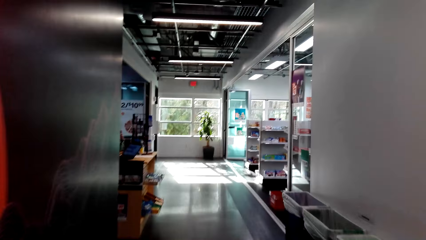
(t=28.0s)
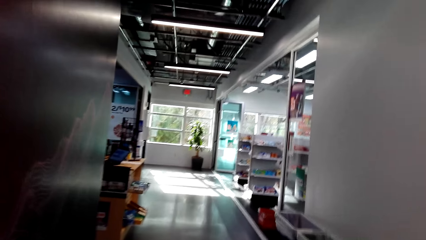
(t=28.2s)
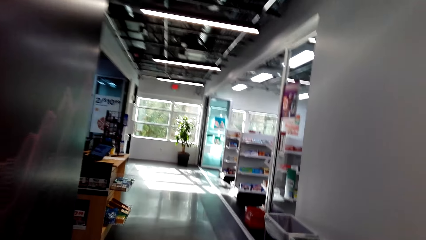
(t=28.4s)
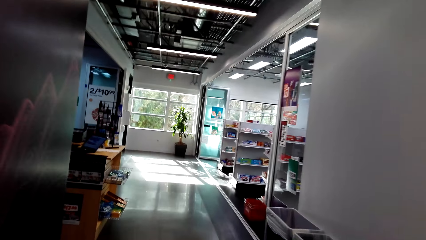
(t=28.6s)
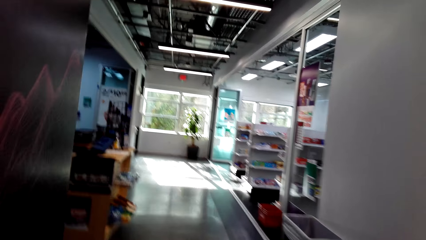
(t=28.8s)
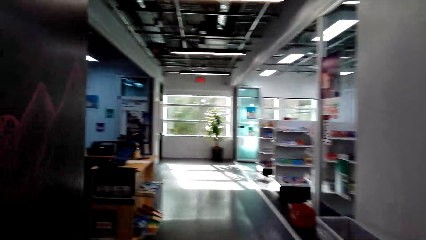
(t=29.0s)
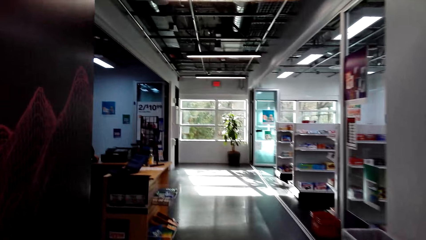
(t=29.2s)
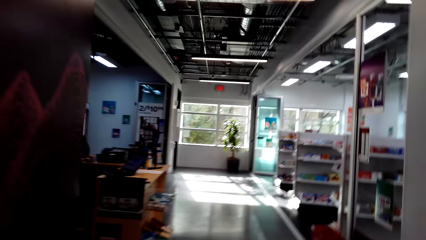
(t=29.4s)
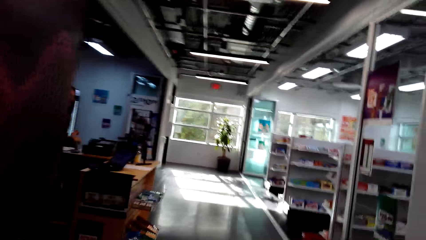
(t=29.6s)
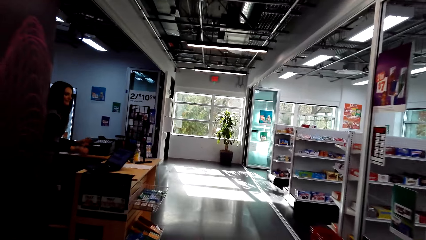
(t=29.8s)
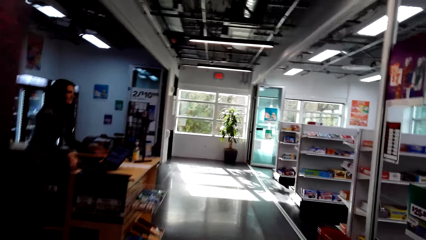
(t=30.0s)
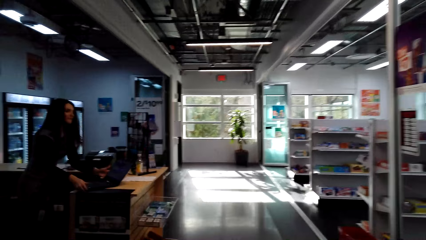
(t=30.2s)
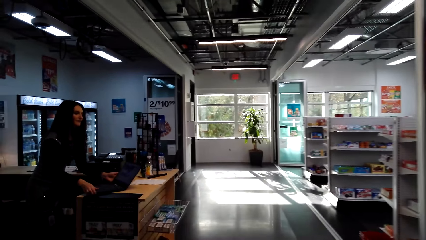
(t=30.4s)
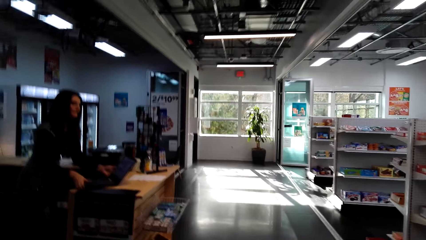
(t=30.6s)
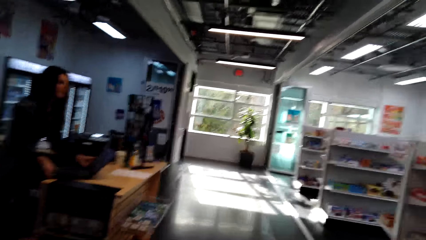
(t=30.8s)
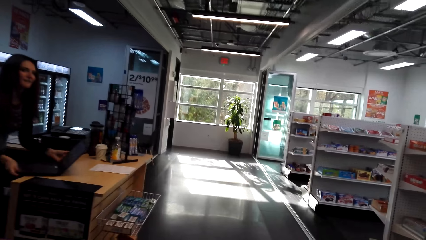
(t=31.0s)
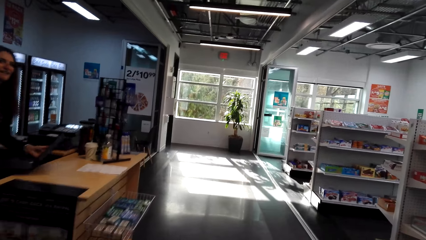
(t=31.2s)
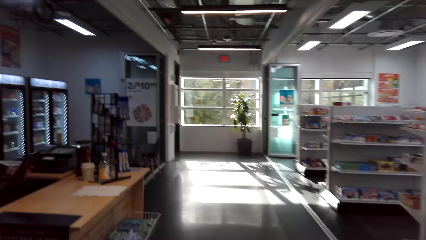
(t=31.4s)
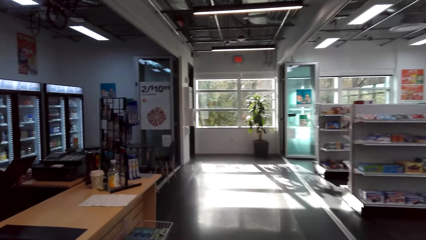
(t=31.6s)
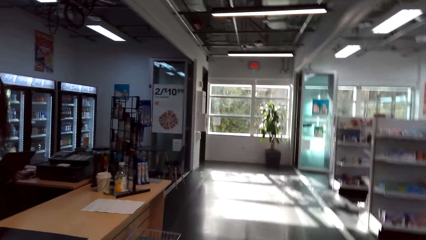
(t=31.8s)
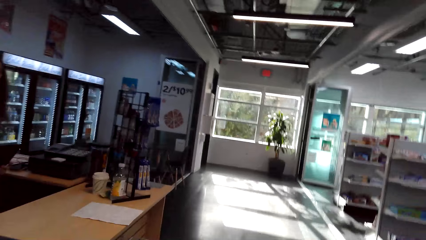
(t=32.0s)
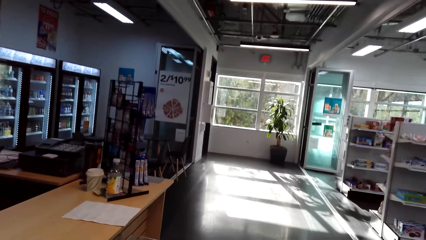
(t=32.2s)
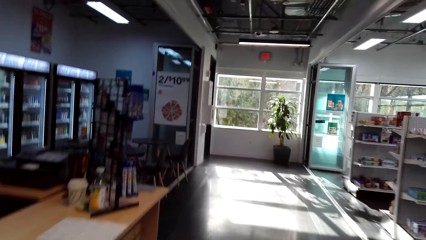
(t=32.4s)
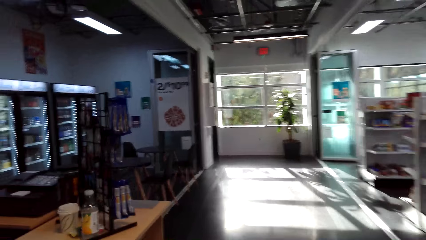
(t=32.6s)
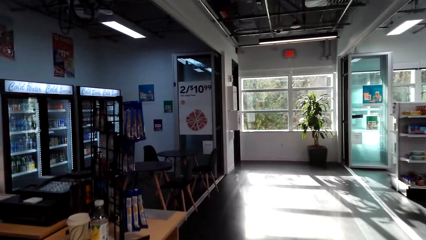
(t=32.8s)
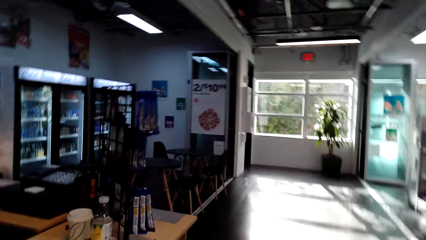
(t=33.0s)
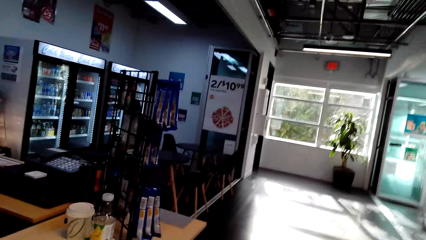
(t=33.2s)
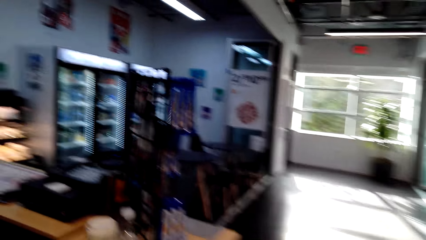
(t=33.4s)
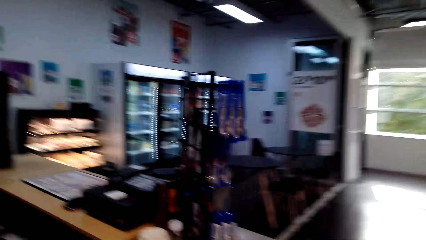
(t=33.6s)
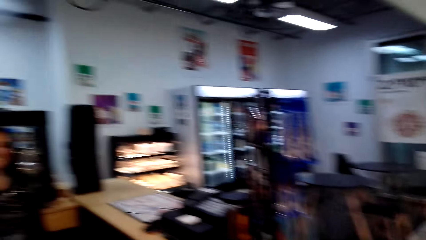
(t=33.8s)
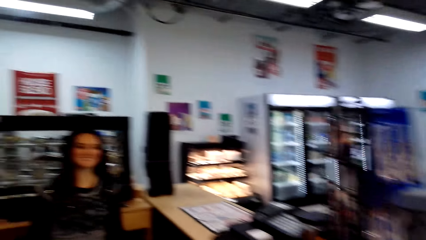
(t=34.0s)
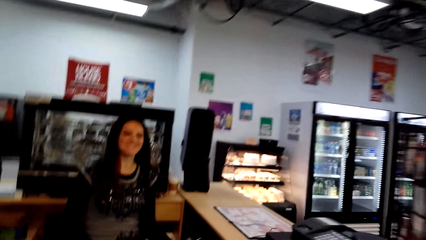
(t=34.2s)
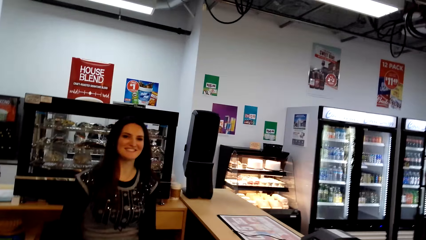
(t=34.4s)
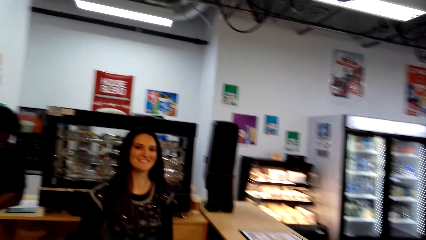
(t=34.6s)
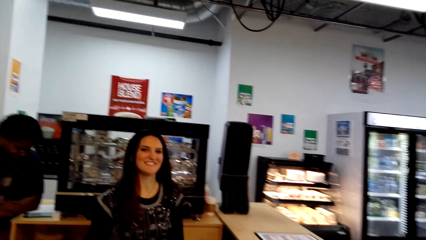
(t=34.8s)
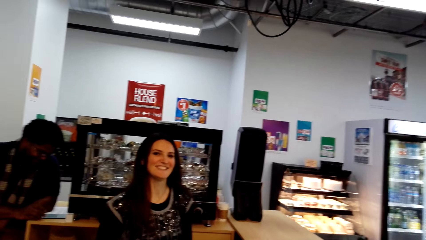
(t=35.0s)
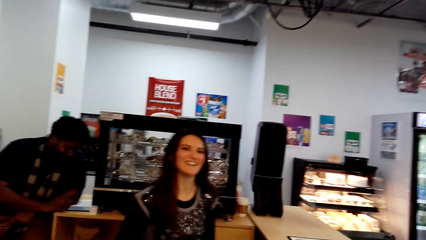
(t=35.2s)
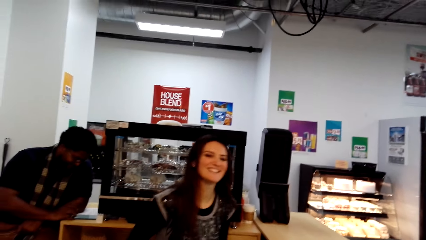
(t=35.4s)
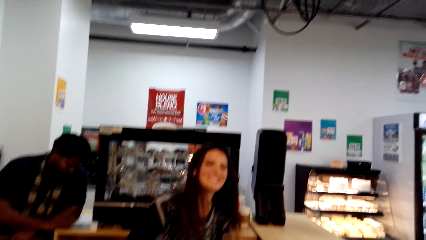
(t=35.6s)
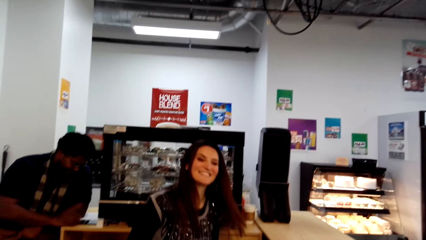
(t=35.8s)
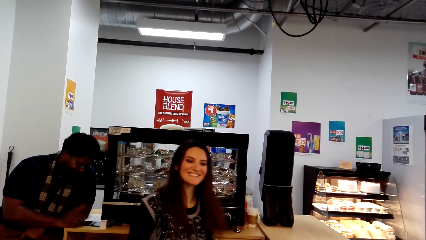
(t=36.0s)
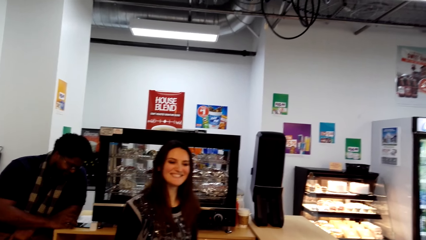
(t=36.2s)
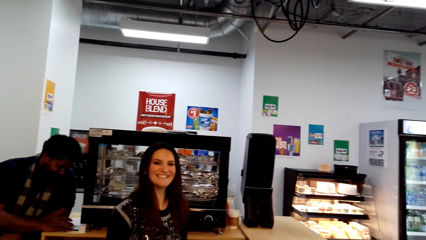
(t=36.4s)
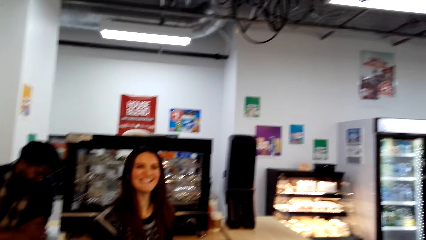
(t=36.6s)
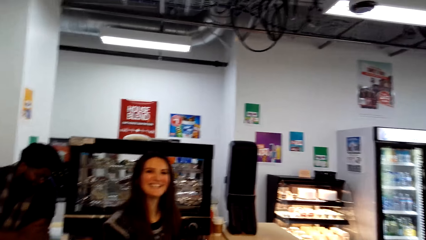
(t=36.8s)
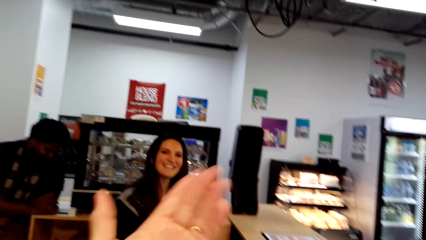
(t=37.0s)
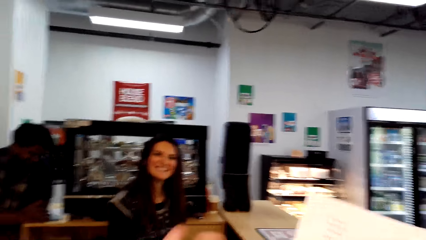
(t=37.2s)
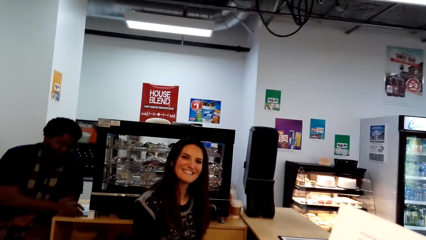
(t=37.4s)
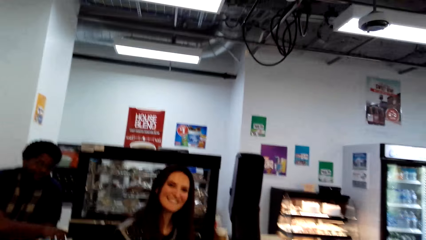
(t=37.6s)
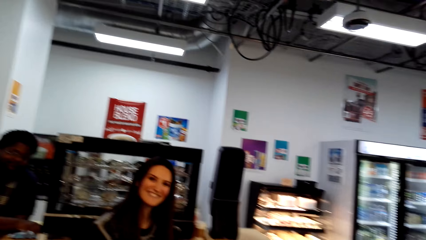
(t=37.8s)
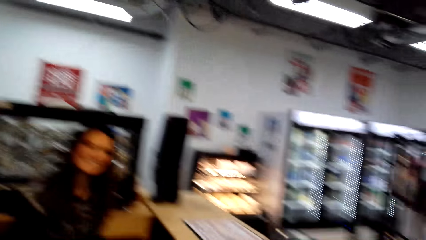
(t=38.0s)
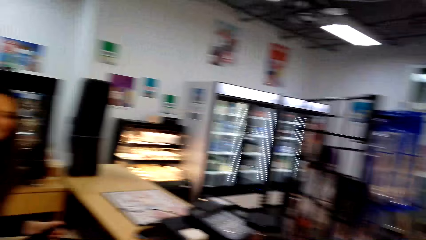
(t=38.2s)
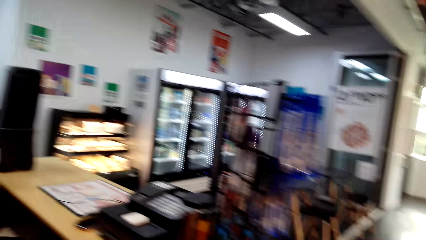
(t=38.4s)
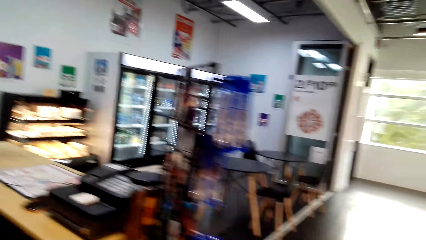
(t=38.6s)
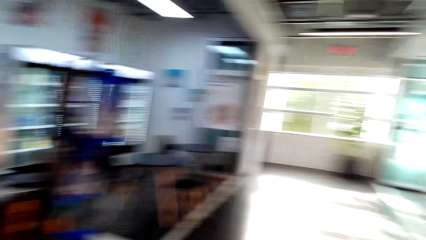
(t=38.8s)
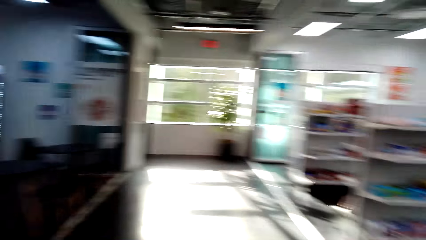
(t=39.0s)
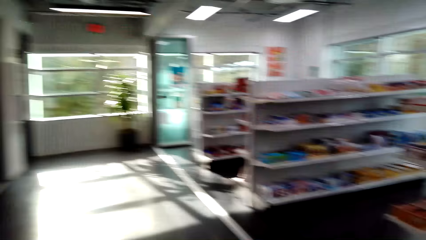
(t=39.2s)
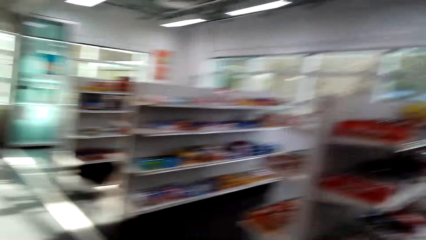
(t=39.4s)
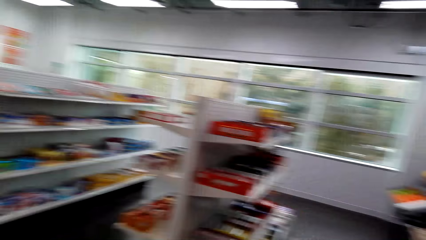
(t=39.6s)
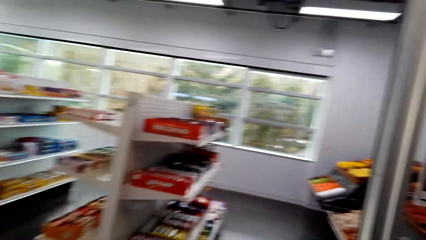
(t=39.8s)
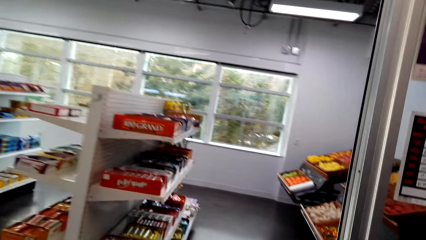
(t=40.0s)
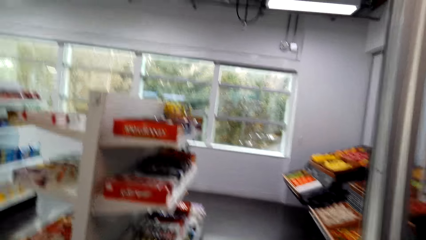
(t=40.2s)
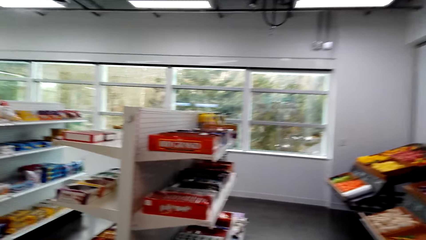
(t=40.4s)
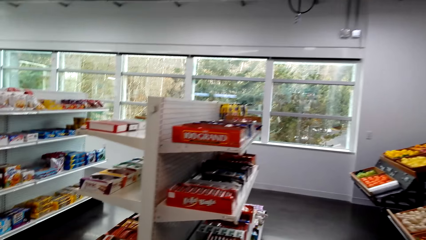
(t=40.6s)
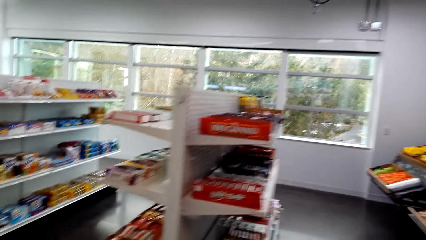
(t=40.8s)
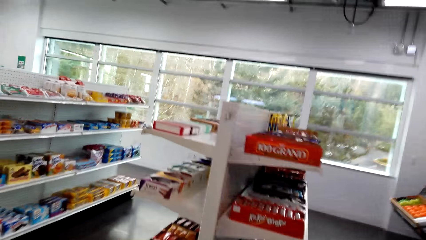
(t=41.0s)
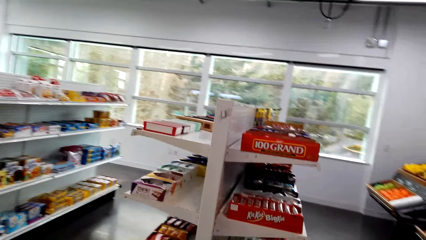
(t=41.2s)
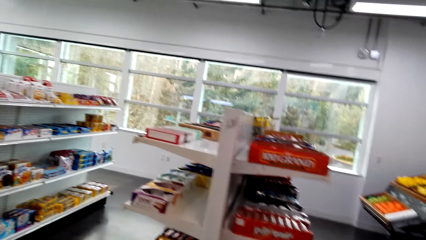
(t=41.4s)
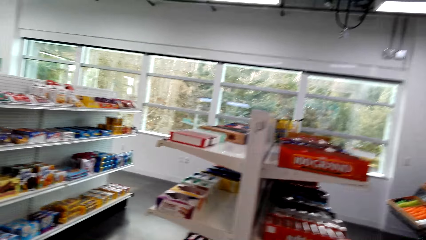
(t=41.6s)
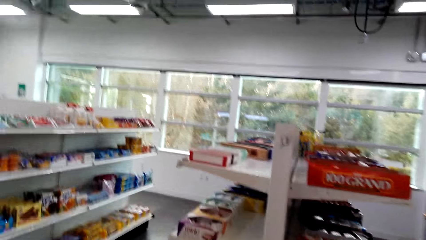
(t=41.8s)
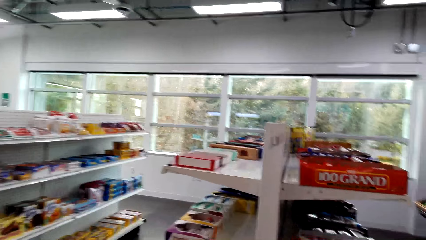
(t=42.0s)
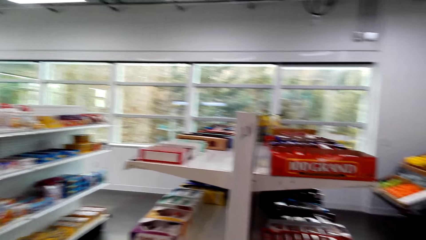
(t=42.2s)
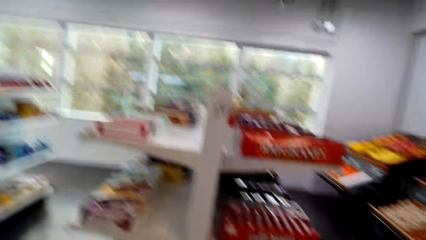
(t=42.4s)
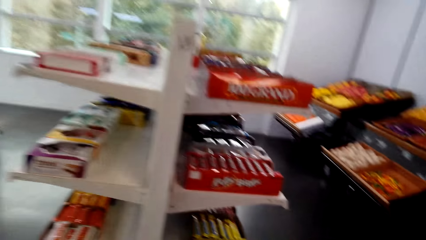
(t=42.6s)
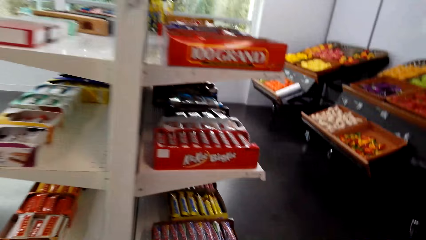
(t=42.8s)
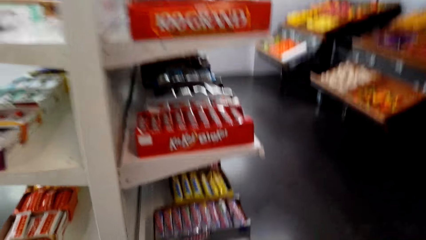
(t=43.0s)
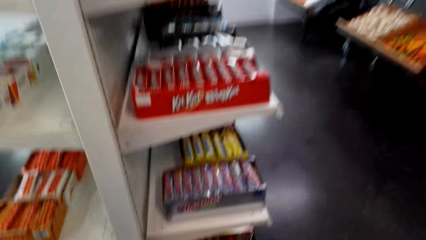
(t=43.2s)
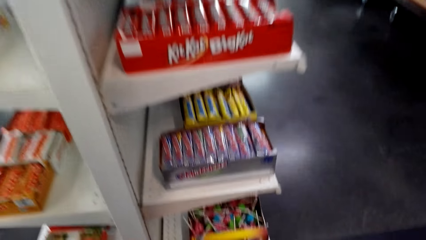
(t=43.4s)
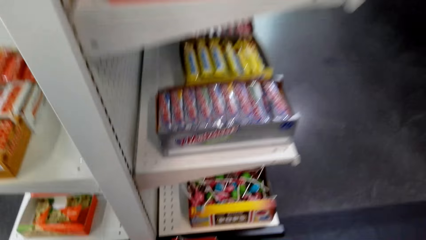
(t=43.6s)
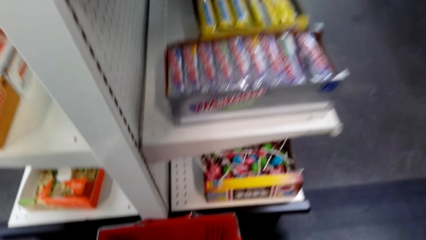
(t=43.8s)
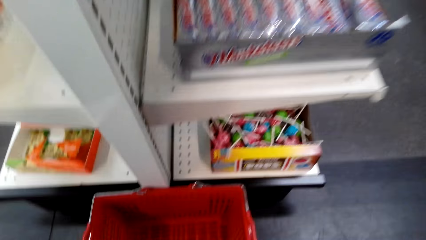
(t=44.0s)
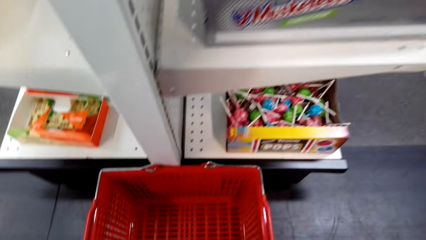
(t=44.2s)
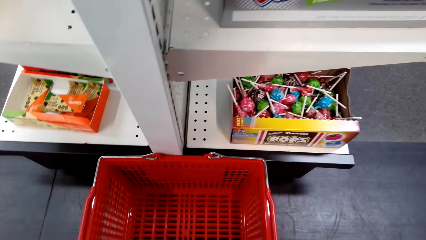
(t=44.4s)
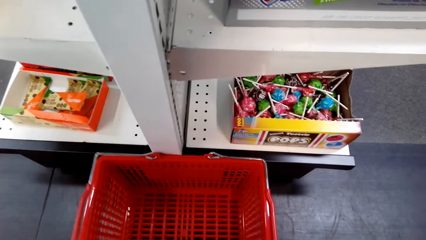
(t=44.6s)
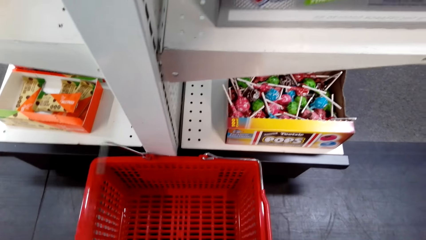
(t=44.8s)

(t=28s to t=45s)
The lady picks up the laptop. The camera wearer converses with the lady. The lady talks to the camera wearer. A man operates a tablet. The camera wearer converses with the lady. They move a hand and turn around. The lady converses with the camera wearer. The camera wearer walks around.
